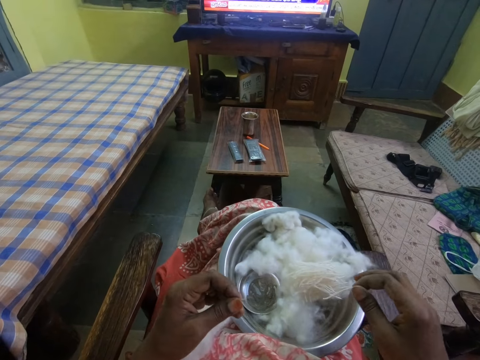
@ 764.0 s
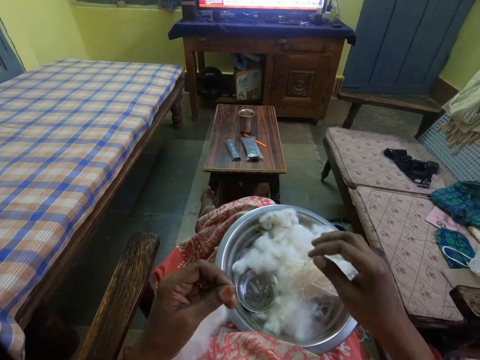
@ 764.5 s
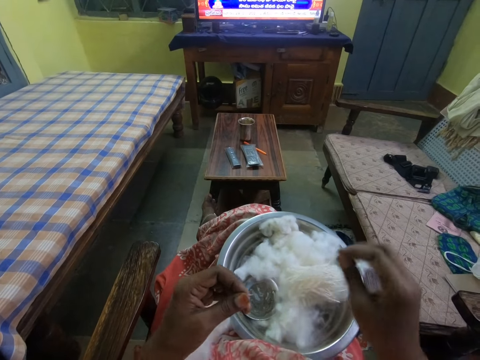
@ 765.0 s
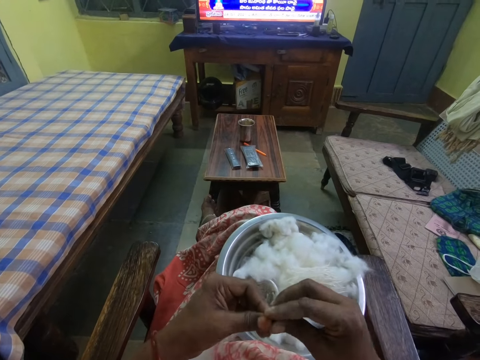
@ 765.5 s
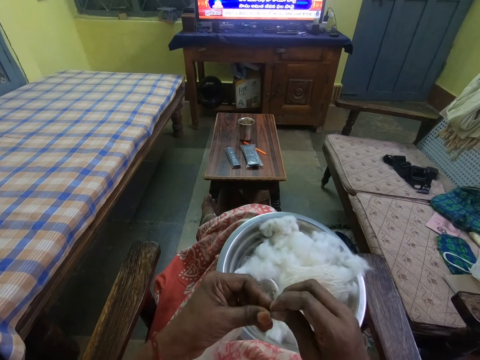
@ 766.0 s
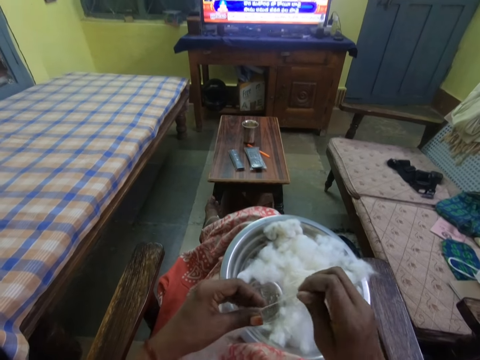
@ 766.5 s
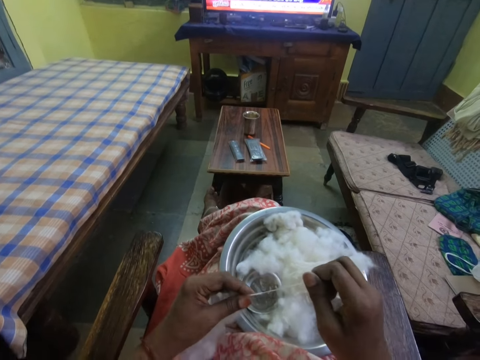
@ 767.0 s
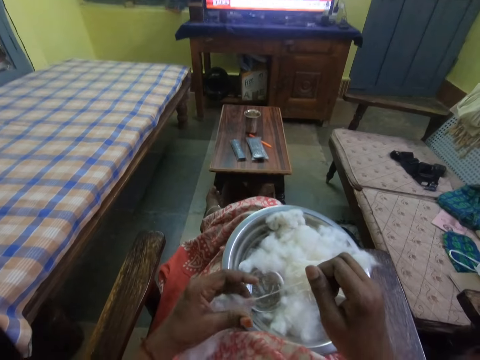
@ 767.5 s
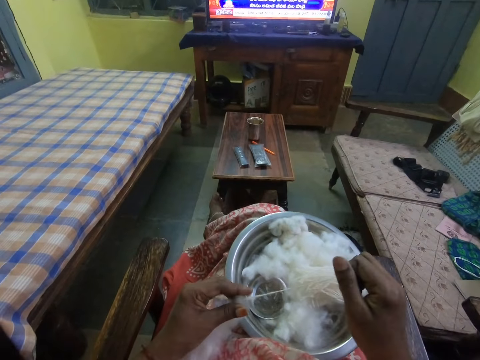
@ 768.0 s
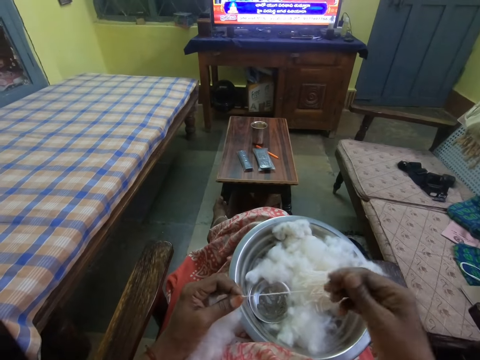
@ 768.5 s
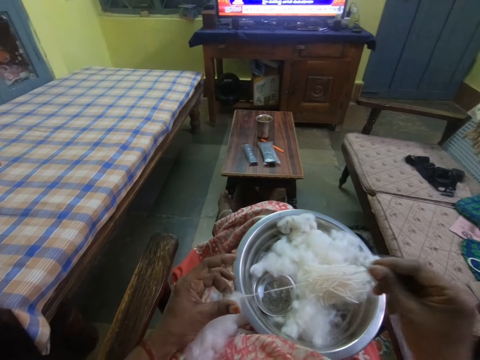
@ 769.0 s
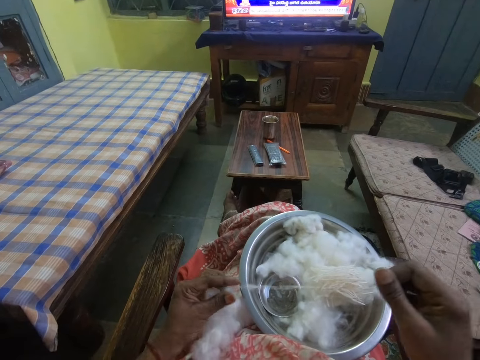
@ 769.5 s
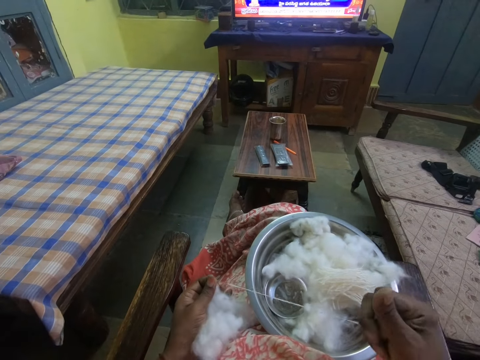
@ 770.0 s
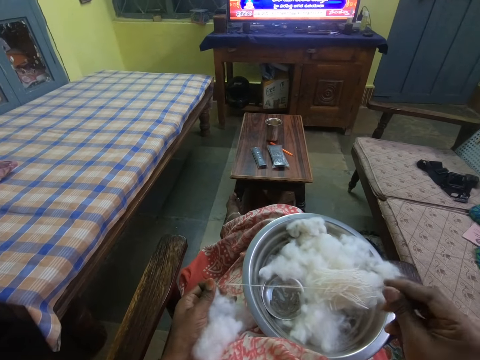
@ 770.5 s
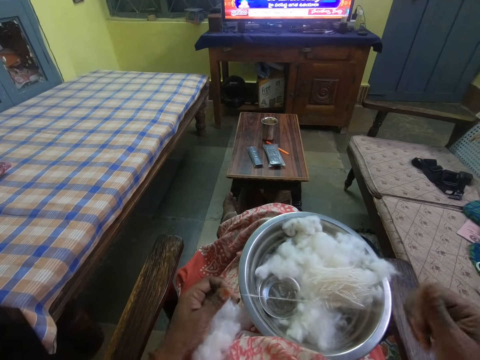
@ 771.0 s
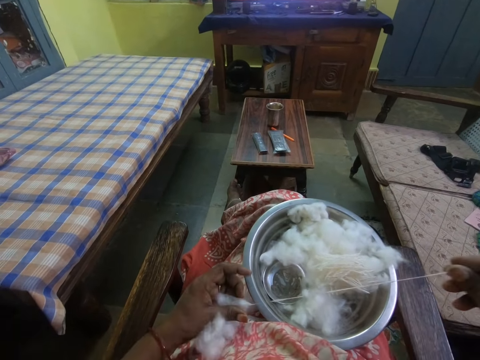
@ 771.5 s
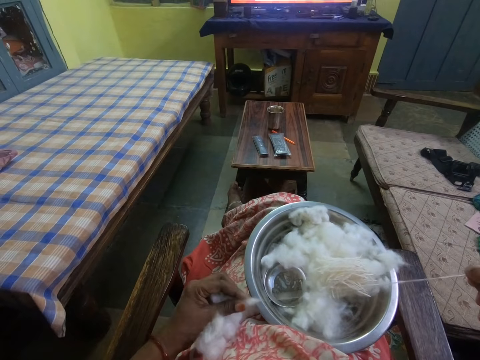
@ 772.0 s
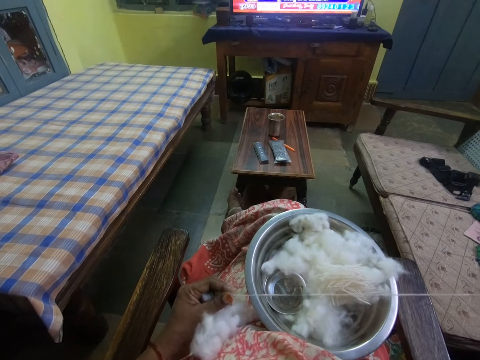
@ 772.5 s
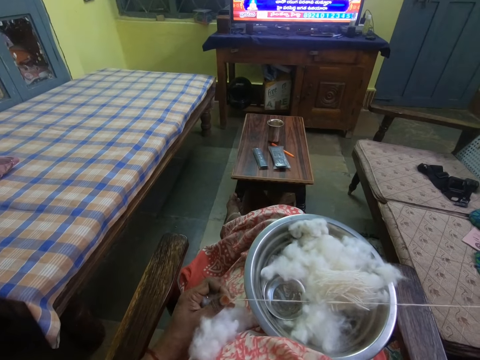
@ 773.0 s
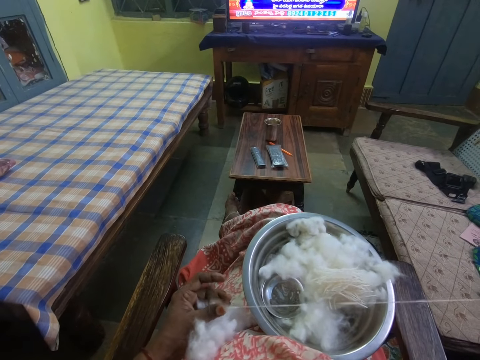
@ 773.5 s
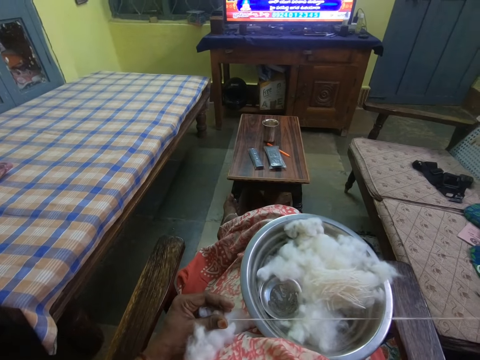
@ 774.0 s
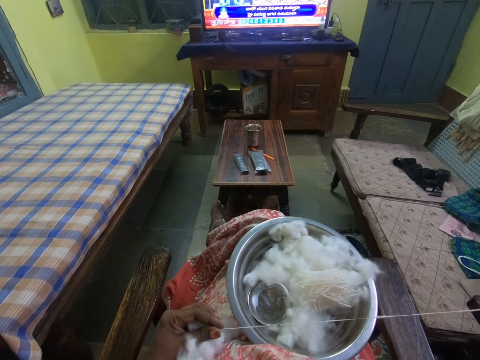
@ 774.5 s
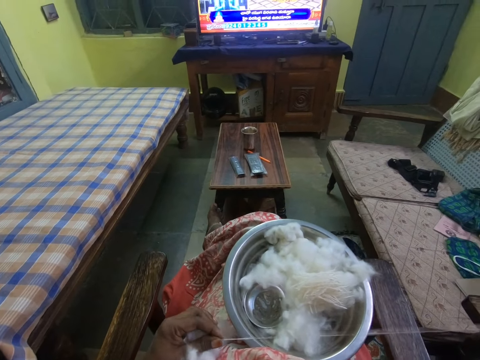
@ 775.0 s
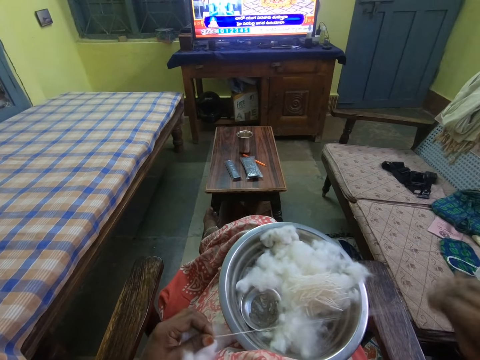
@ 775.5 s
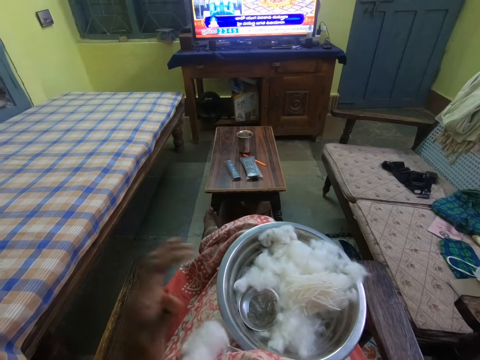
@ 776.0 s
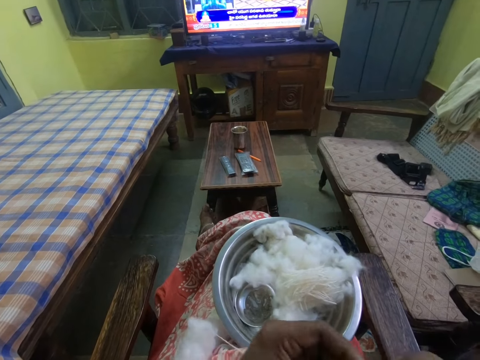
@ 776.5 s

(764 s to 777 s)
The camera wearer looks around. They put a cotton thread on the bowl. They pull the cotton thread. They knit the cotton. They roll the cotton thread on hand.

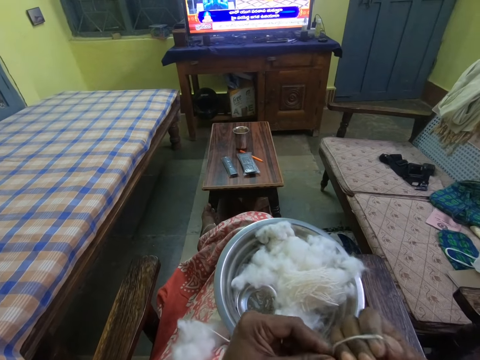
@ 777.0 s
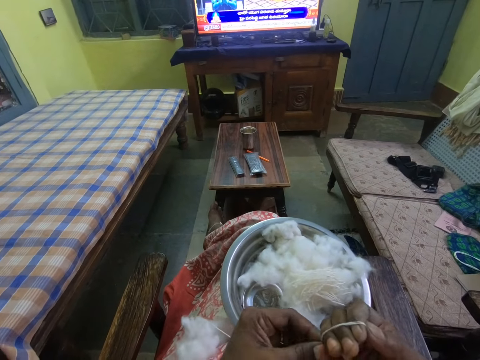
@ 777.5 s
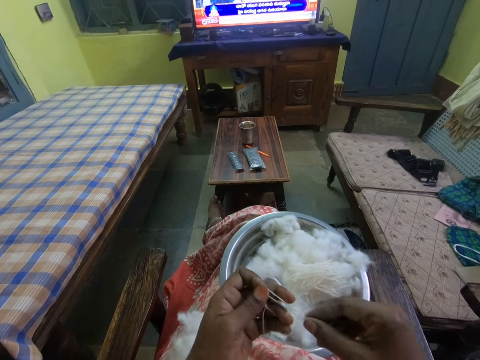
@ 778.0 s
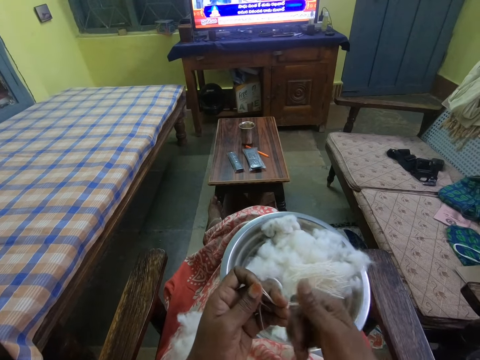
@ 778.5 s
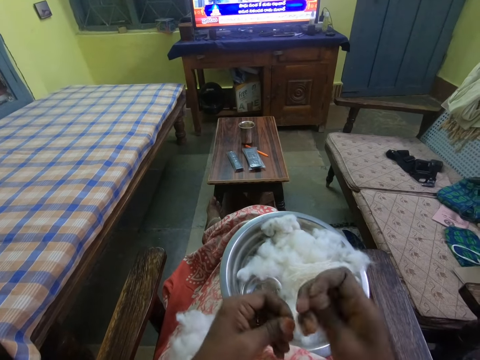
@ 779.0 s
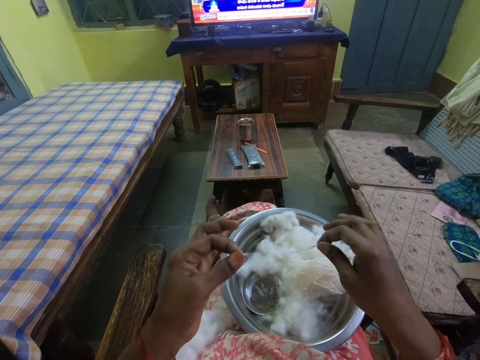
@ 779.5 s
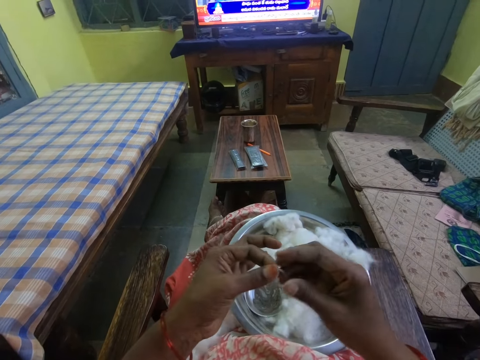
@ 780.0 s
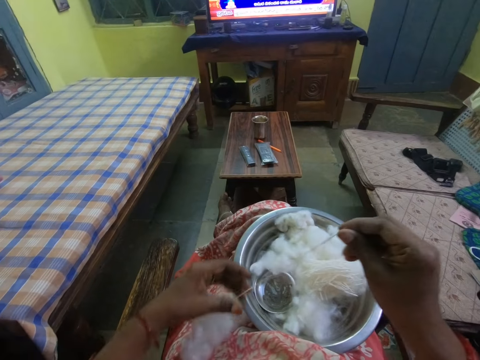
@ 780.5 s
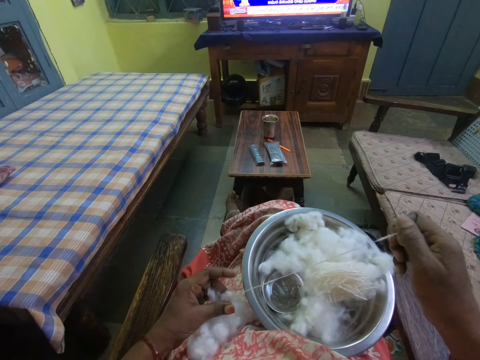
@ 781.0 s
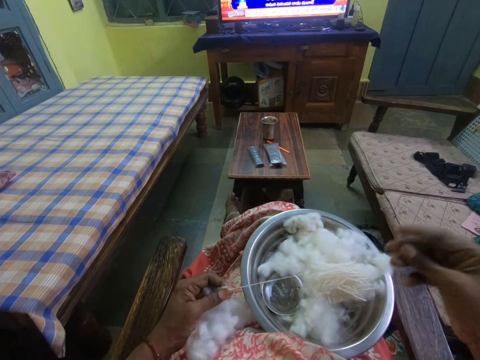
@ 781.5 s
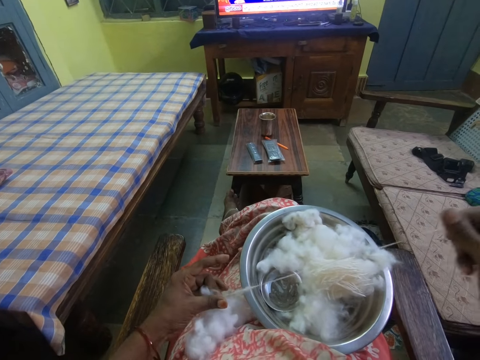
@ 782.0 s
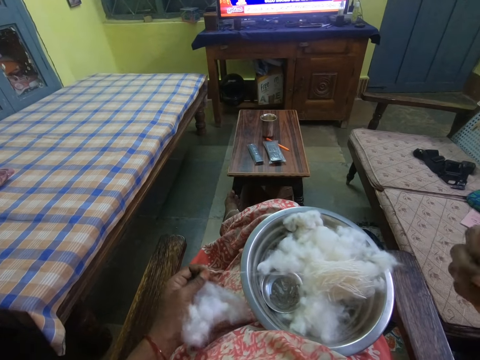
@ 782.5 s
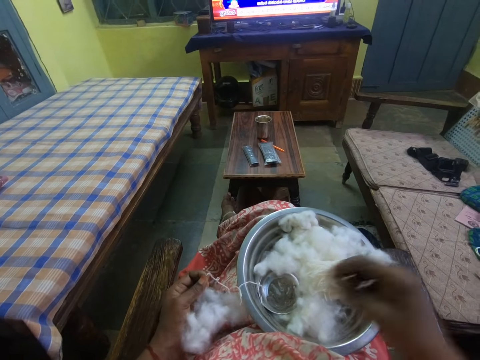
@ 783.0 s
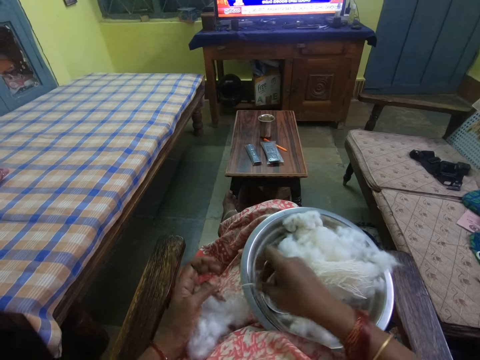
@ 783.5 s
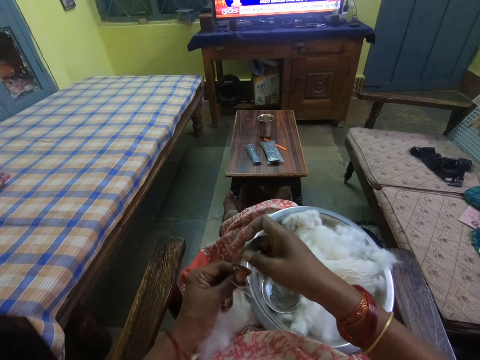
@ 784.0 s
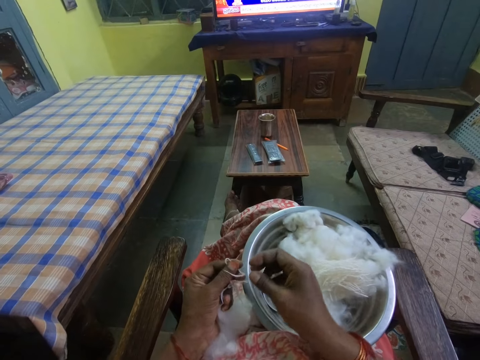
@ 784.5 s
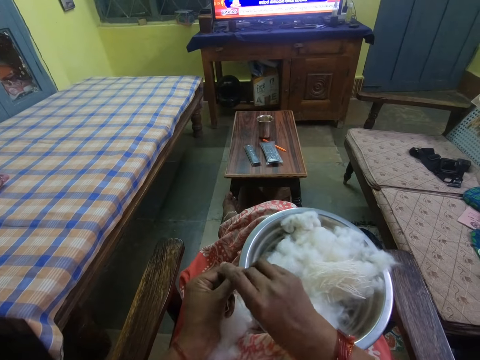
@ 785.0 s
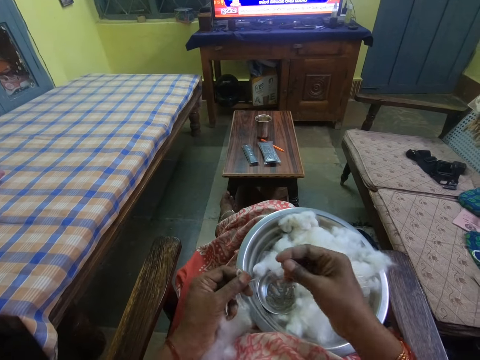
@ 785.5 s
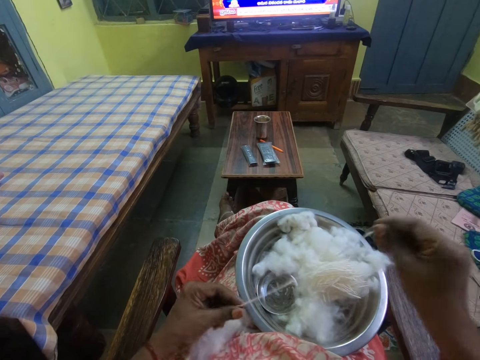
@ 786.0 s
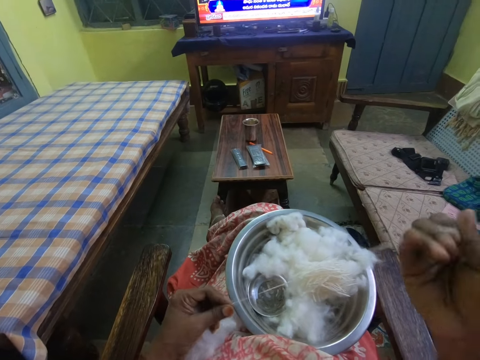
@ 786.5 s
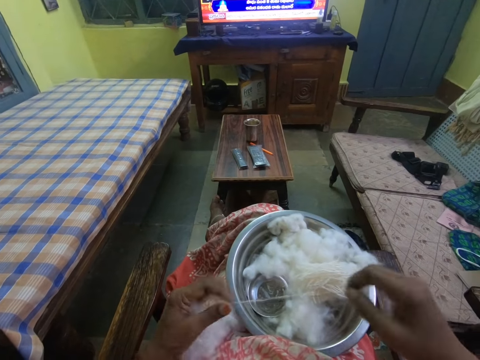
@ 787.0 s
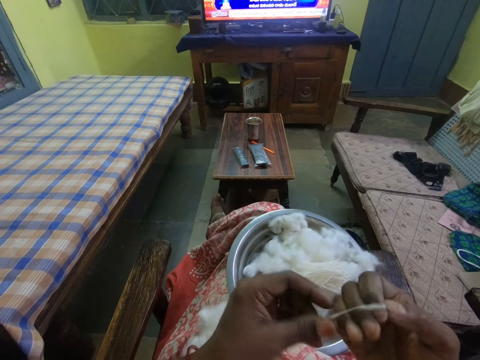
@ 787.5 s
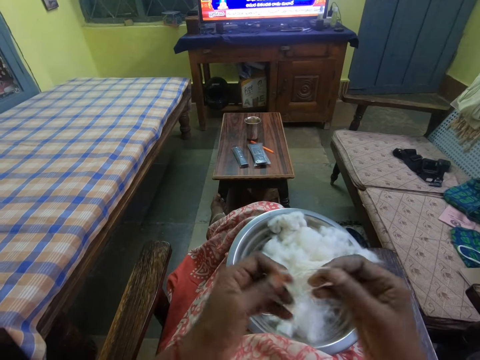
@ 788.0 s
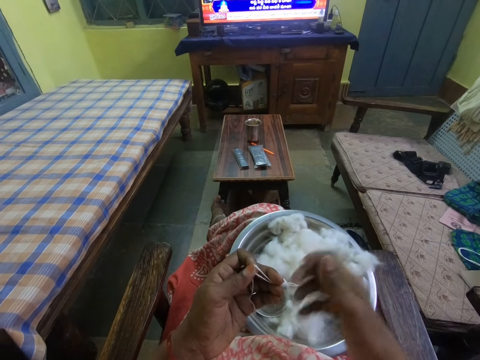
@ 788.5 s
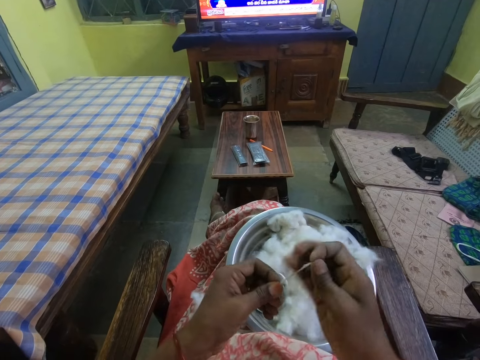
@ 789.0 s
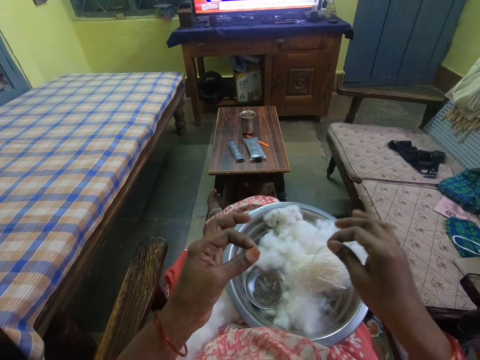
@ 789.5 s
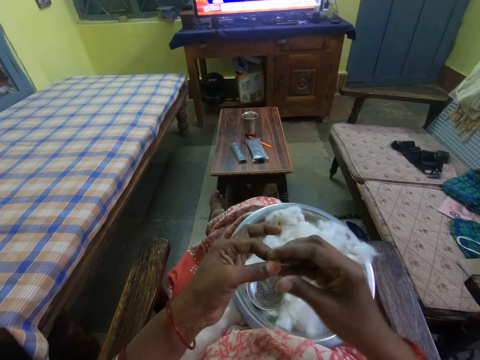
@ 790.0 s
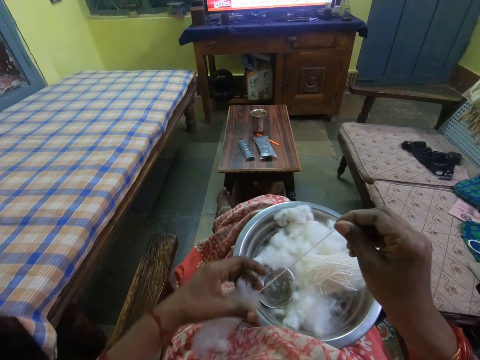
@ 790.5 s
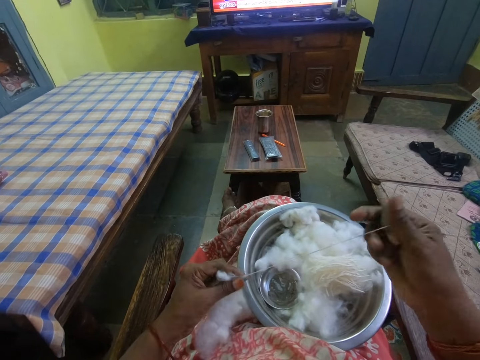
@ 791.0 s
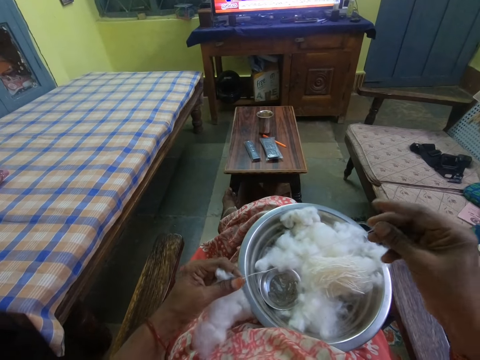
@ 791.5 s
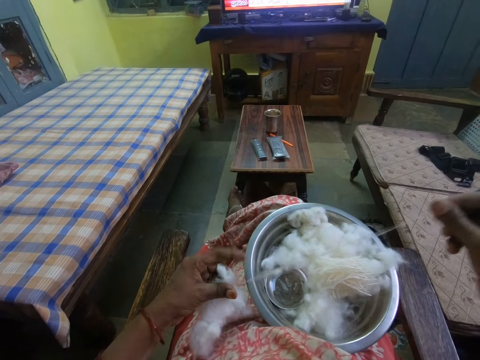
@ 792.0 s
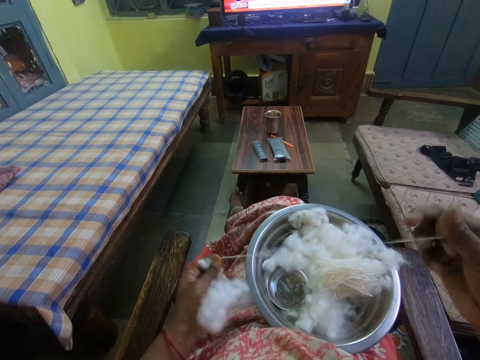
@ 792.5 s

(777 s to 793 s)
The camera wearer picks a cotton thread. They roll the cotton thread. They cut the cotton thread. They put the cotton thread on the bowl. They pull the cotton thread. They knit the cotton. They pick the cotton thread. They pull the cotton thread. They roll the cotton thread on hand. They pick the cotton thread. They roll the cotton thread. They cut the cotton thread. They put the cotton thread on the bowl. They pull the cotton thread. They knit the cotton.
